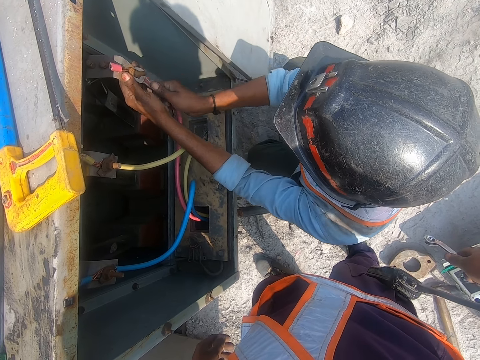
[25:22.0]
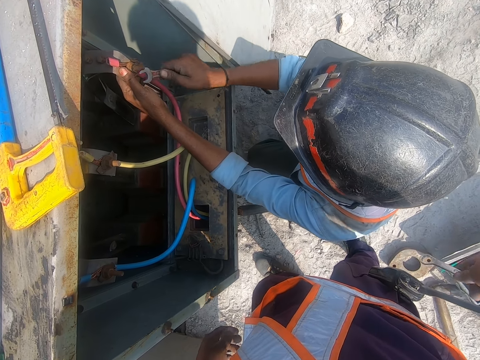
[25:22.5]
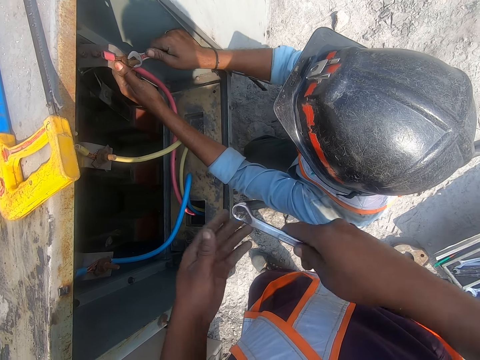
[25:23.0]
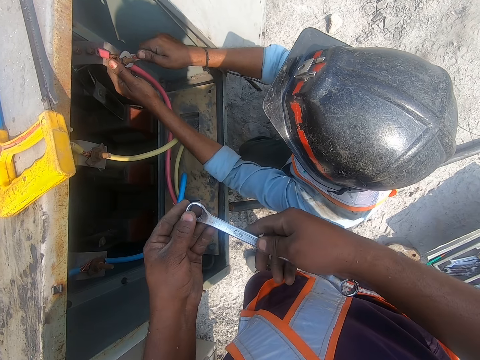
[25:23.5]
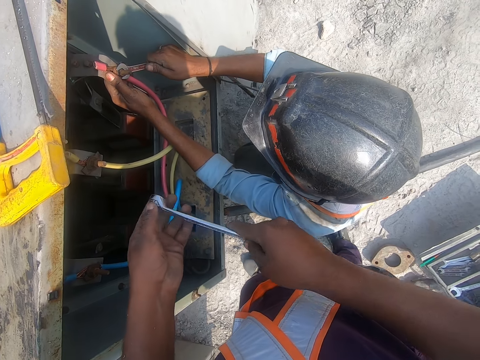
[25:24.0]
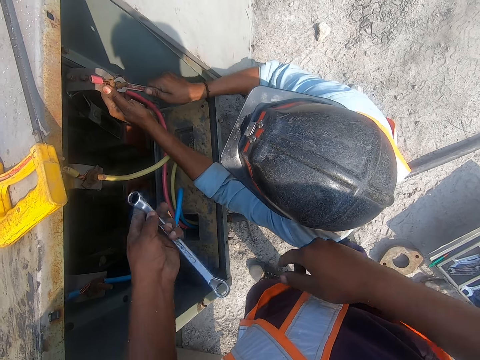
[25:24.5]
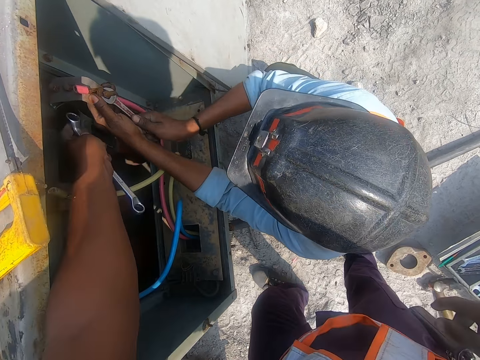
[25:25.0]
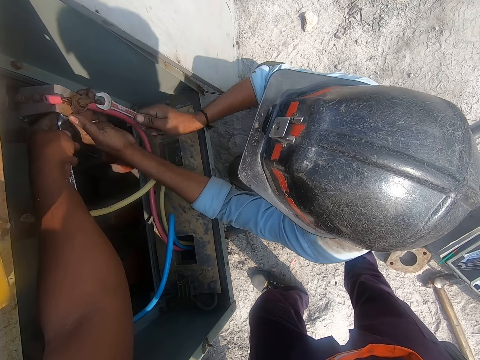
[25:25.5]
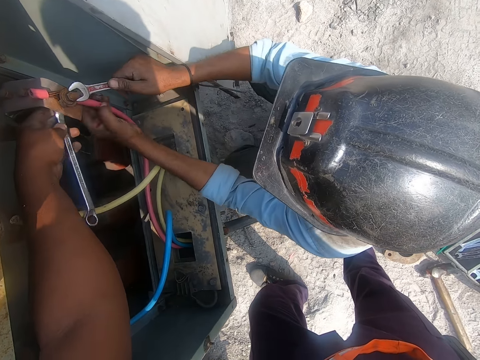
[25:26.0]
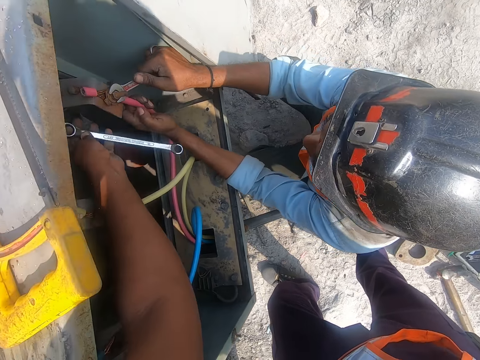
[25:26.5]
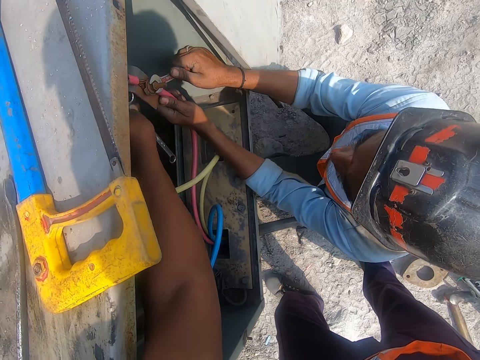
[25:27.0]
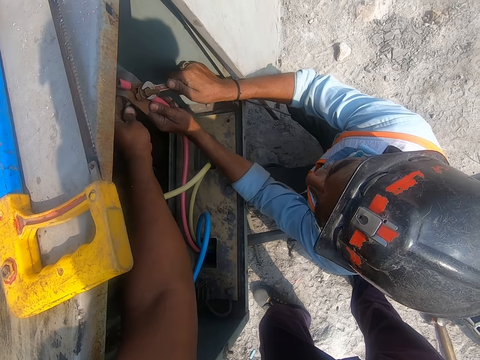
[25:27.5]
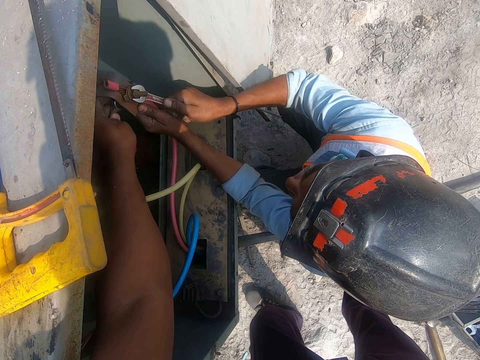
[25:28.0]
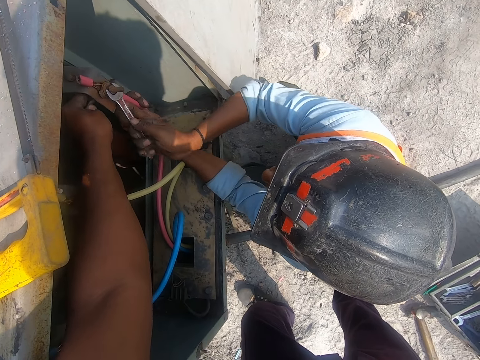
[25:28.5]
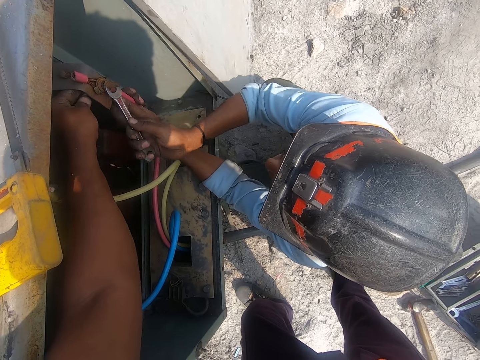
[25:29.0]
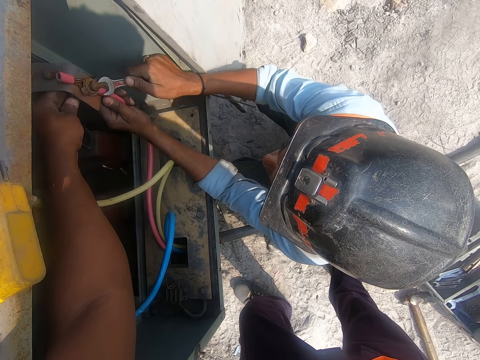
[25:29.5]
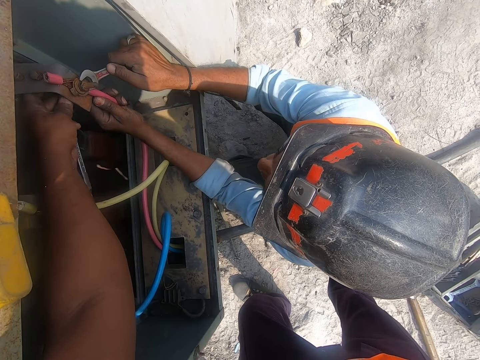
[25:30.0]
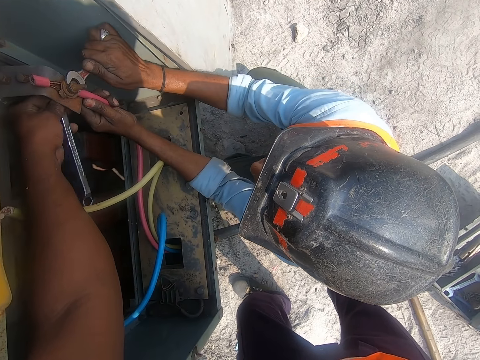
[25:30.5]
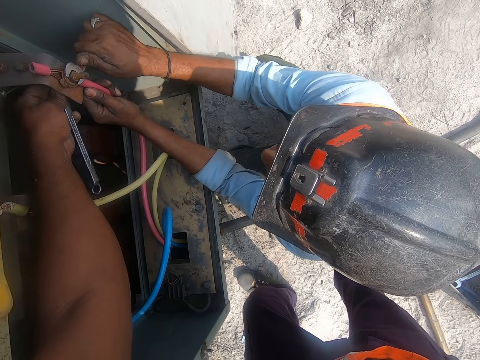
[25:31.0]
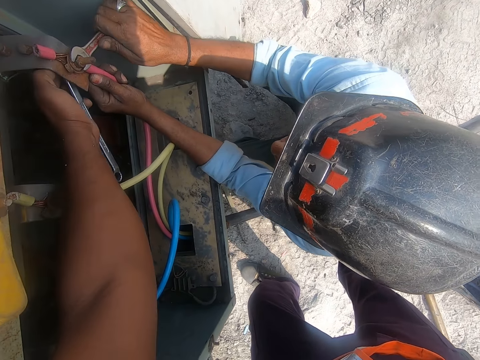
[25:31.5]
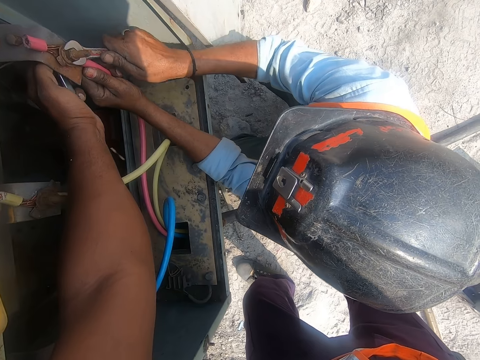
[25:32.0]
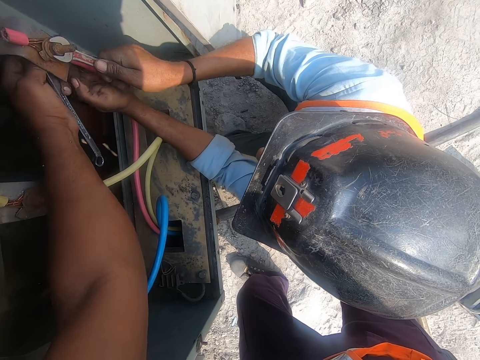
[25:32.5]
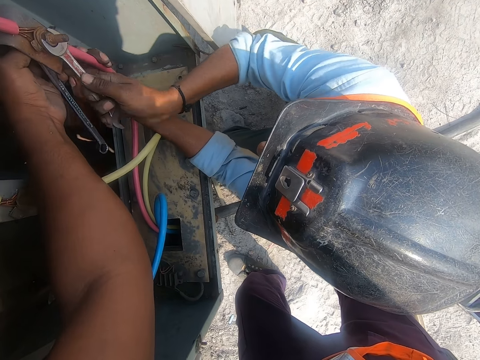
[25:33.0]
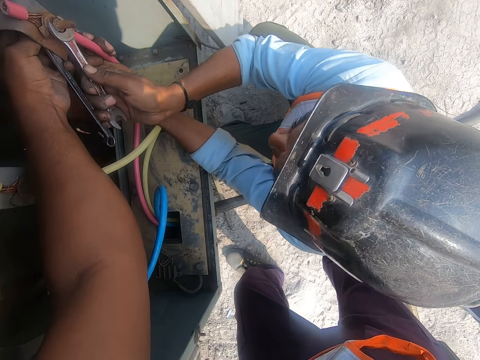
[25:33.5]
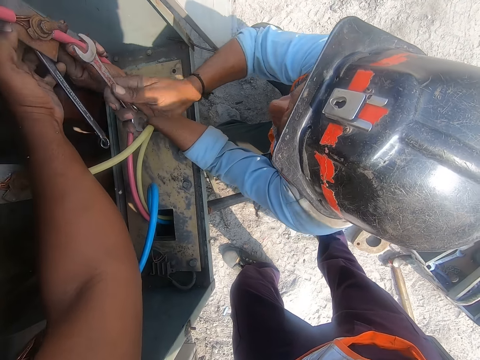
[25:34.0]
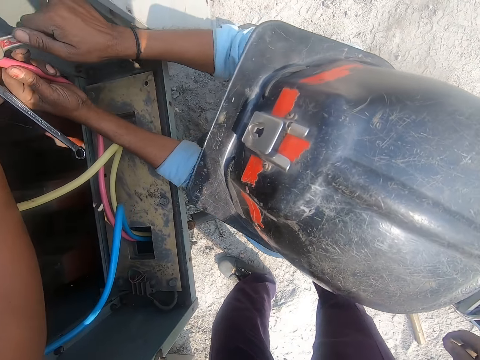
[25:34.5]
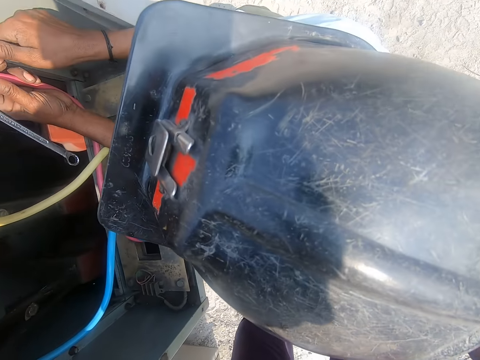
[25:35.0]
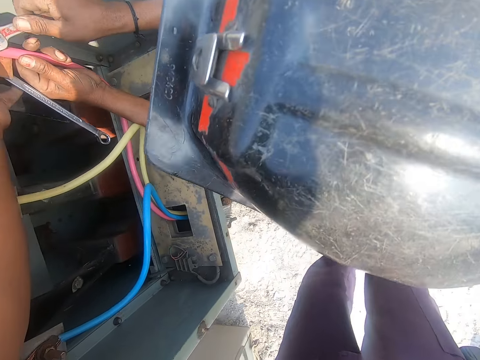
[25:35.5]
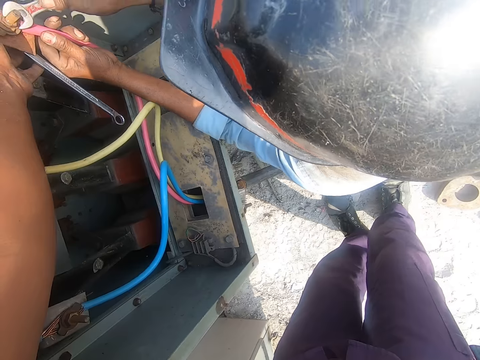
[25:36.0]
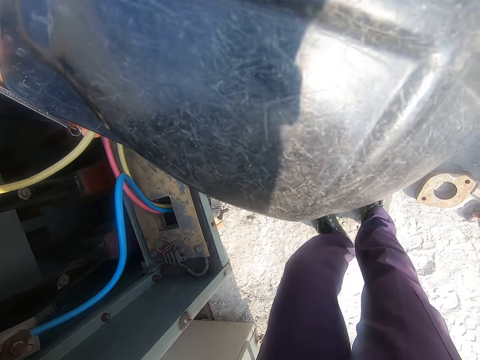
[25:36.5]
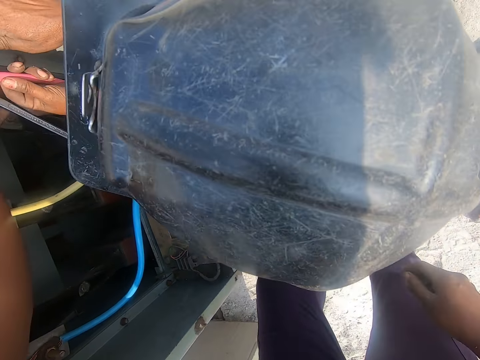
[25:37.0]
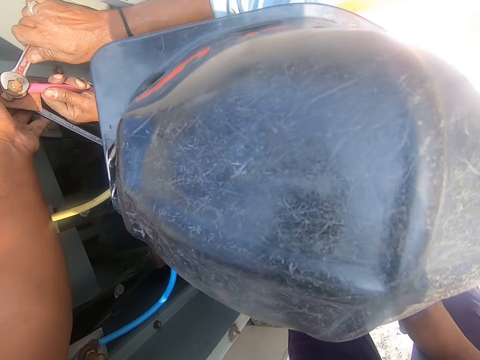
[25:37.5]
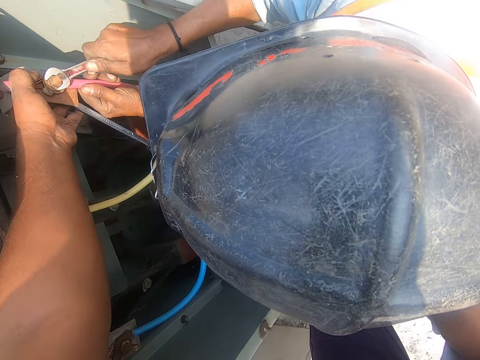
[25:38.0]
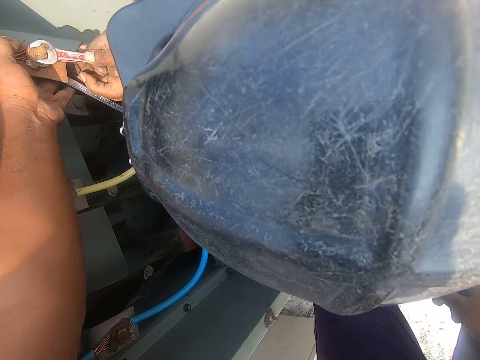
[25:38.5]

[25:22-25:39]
The camera wearer puts the wrench on the bolts. A person tightens the nuts.

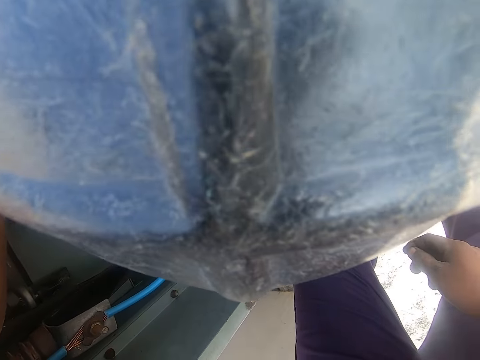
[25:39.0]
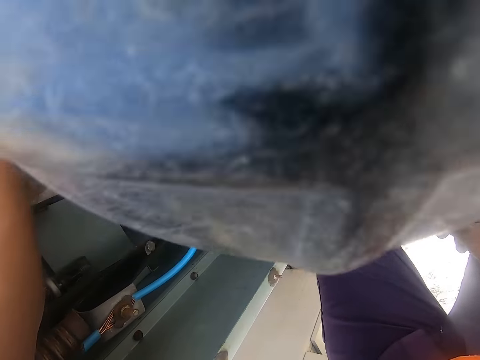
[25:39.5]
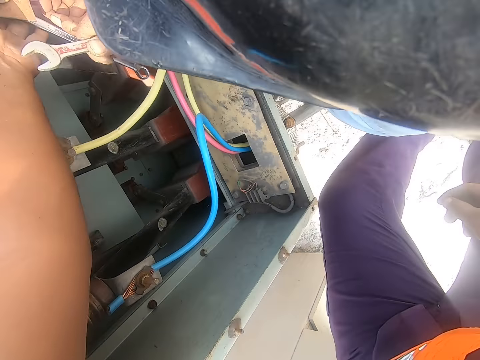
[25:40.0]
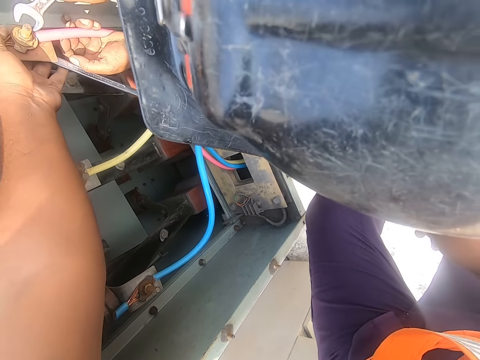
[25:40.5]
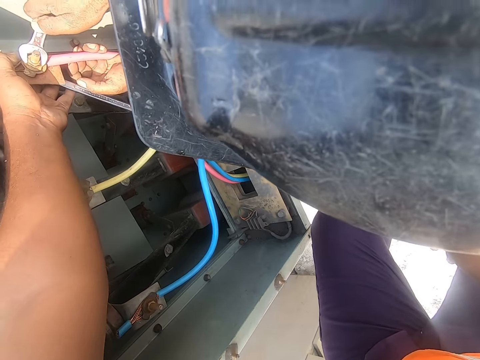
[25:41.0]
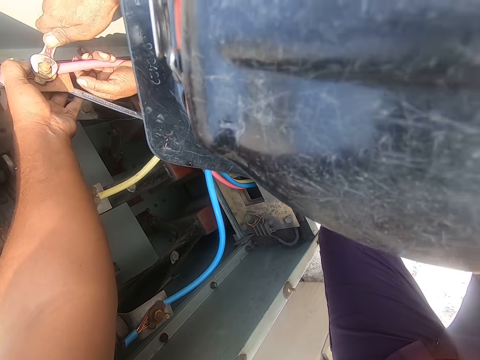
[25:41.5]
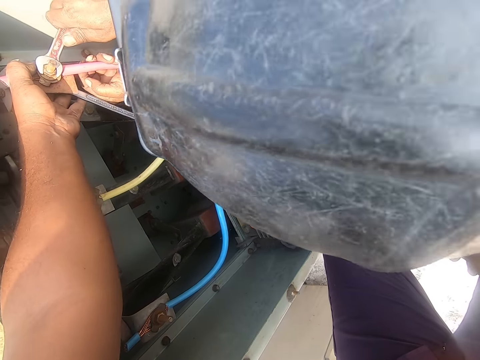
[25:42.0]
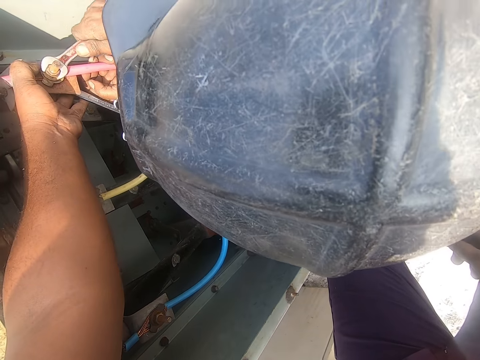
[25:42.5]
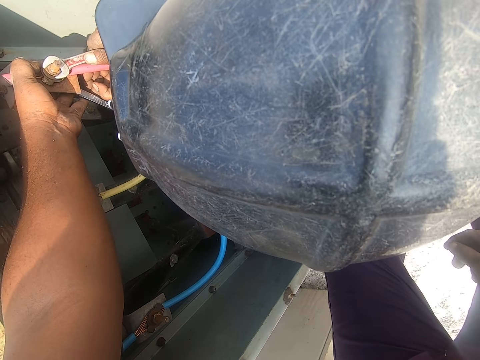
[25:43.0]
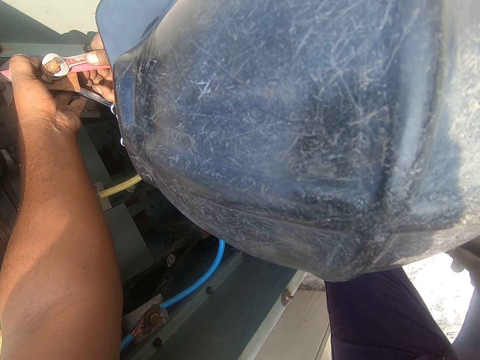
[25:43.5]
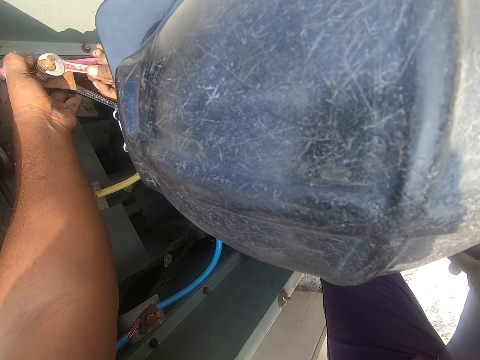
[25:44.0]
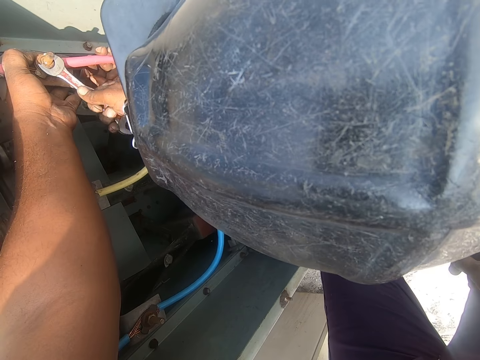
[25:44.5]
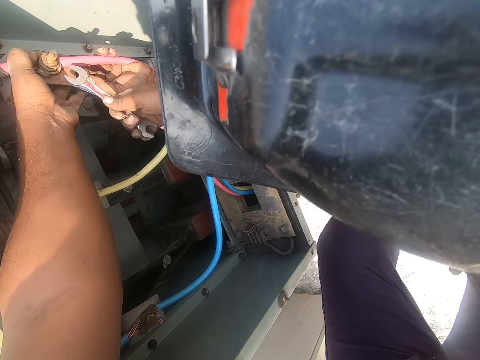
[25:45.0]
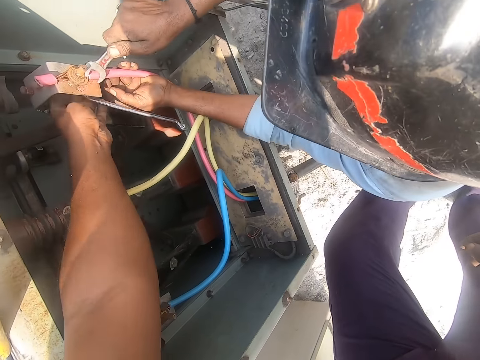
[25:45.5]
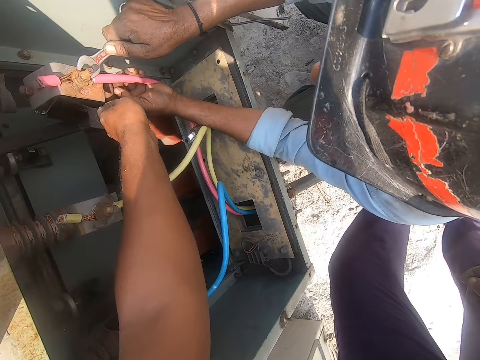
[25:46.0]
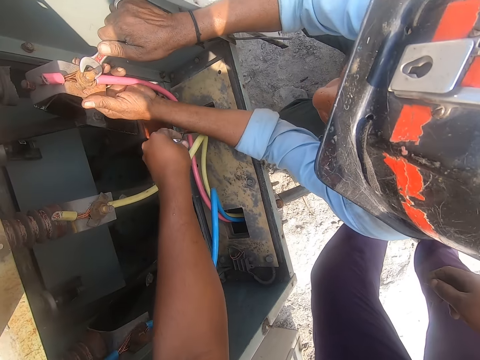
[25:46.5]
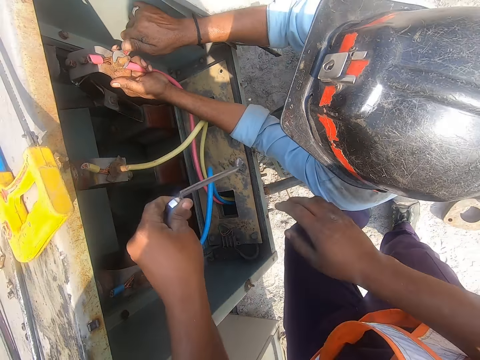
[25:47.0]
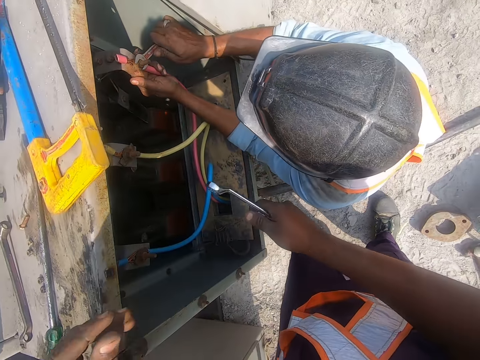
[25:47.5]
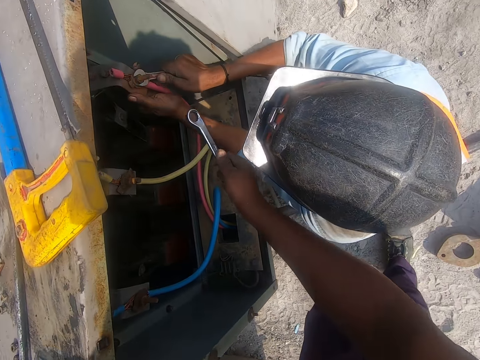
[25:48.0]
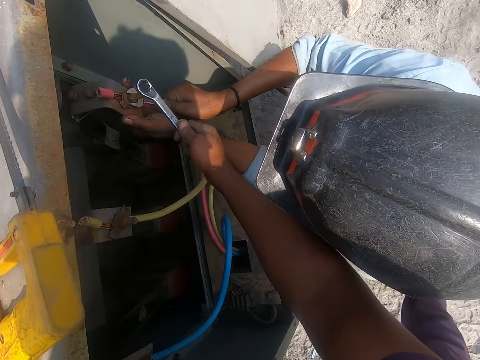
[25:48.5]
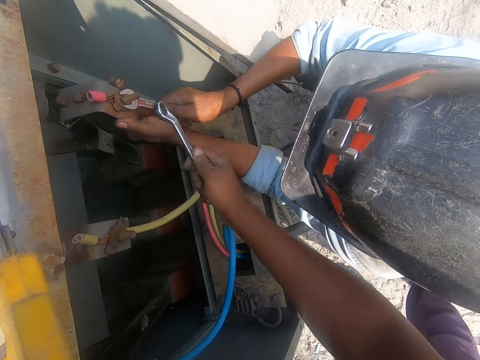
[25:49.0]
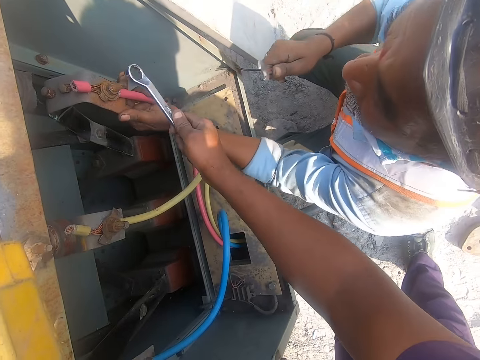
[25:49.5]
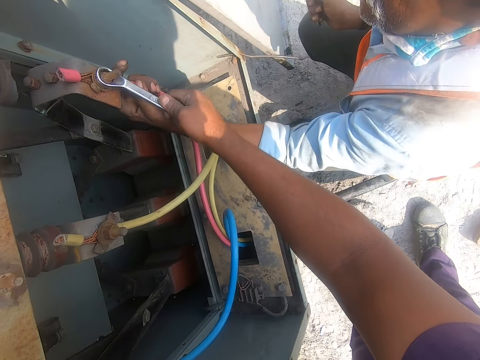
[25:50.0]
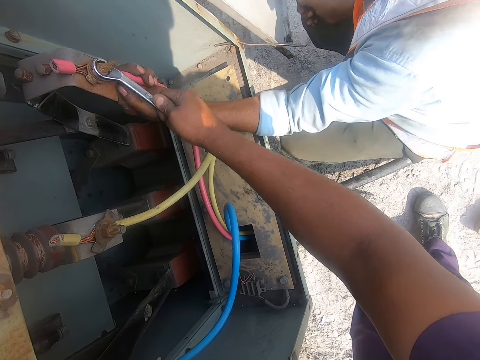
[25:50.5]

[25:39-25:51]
The camera wearer moves the spanner.
